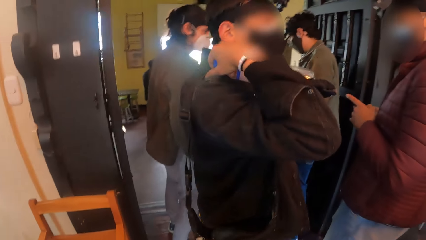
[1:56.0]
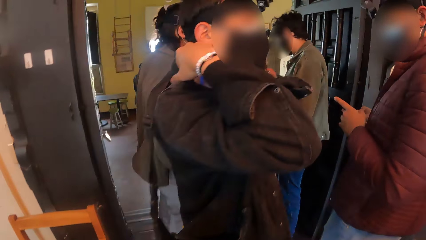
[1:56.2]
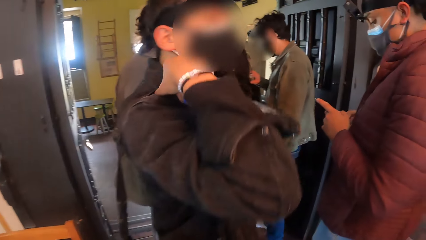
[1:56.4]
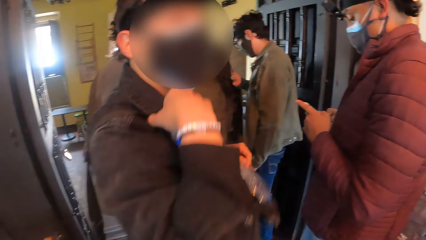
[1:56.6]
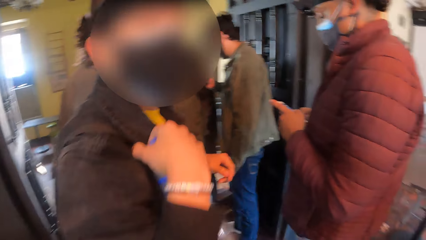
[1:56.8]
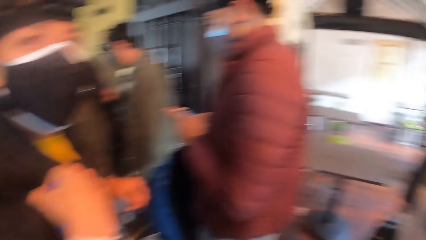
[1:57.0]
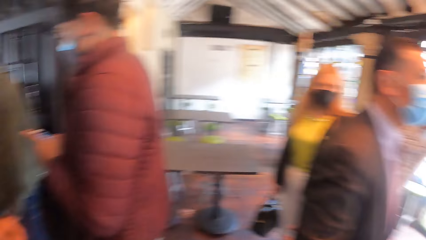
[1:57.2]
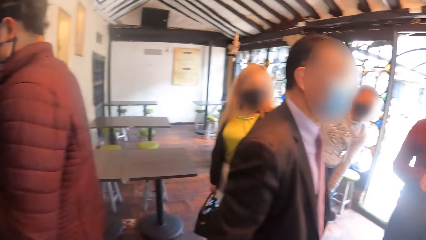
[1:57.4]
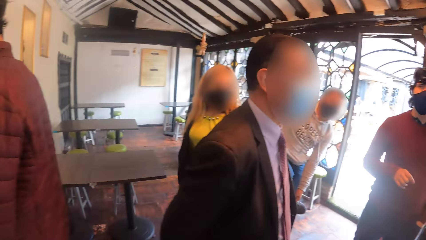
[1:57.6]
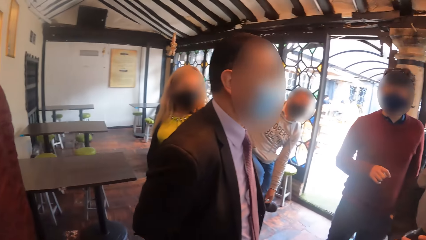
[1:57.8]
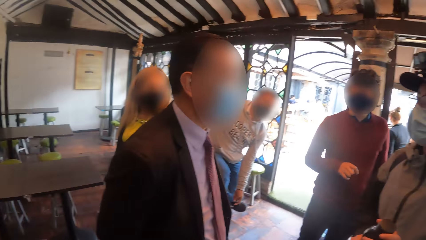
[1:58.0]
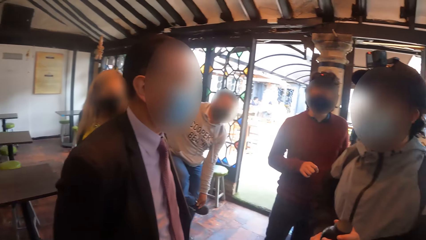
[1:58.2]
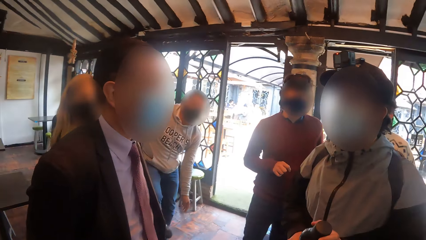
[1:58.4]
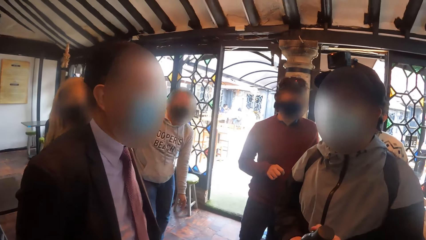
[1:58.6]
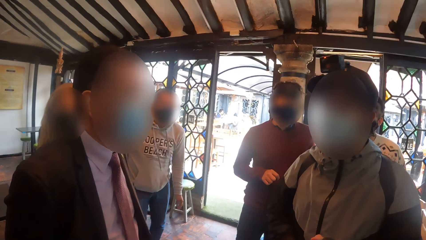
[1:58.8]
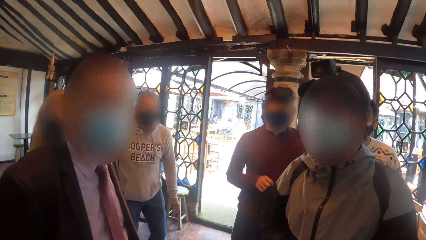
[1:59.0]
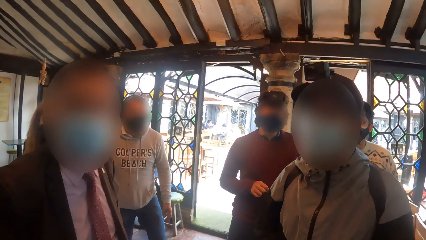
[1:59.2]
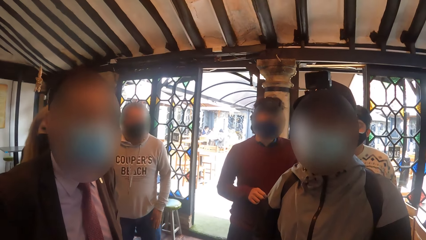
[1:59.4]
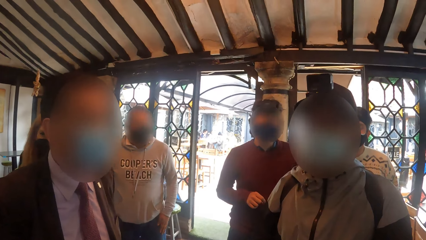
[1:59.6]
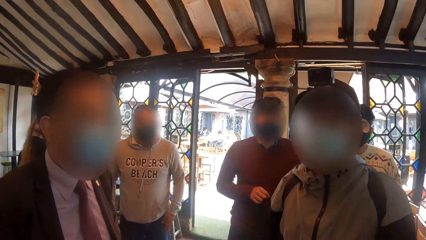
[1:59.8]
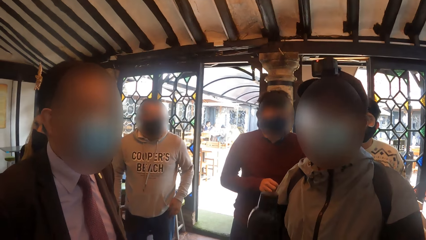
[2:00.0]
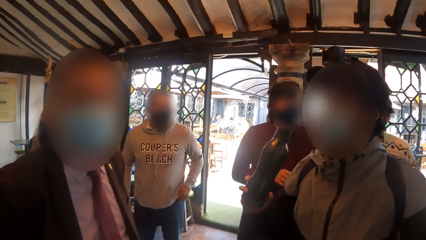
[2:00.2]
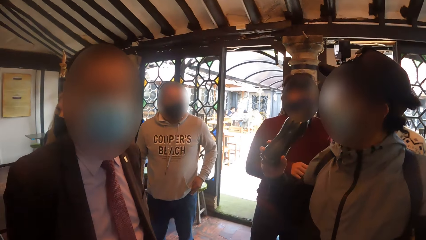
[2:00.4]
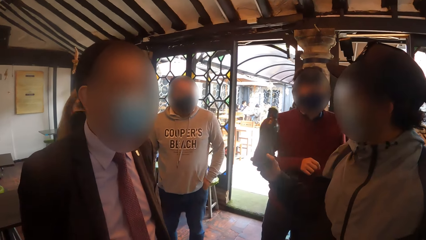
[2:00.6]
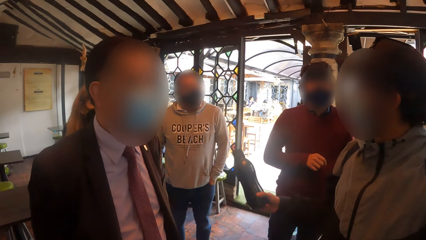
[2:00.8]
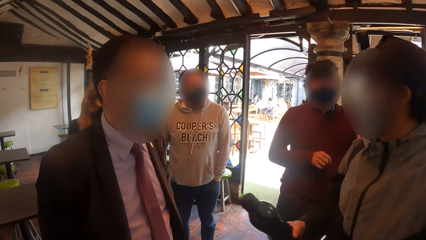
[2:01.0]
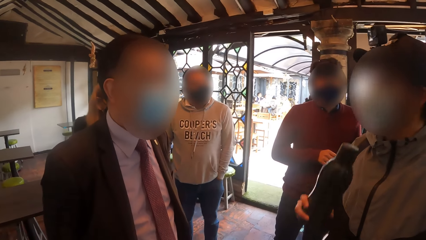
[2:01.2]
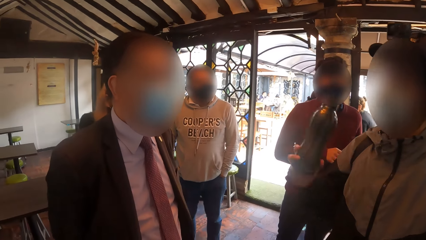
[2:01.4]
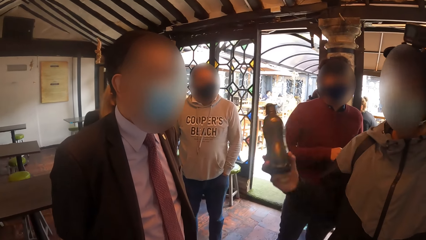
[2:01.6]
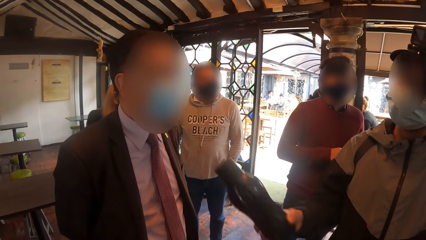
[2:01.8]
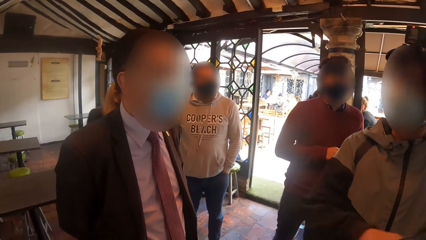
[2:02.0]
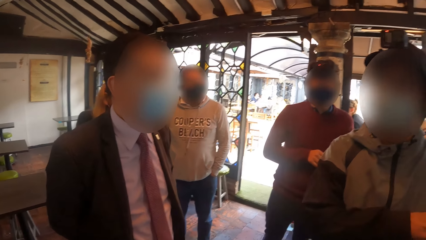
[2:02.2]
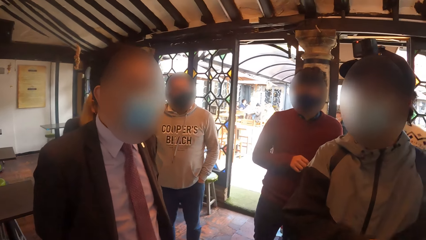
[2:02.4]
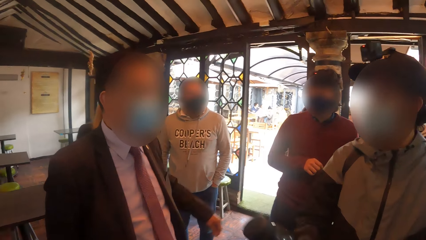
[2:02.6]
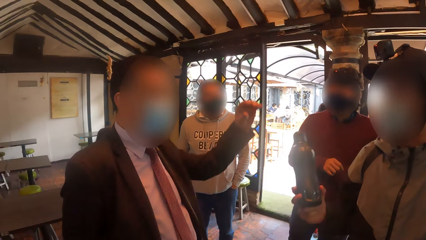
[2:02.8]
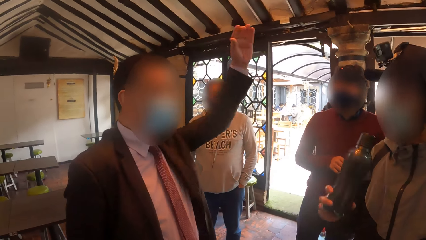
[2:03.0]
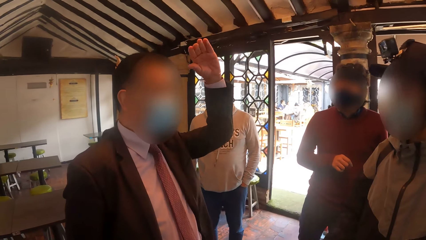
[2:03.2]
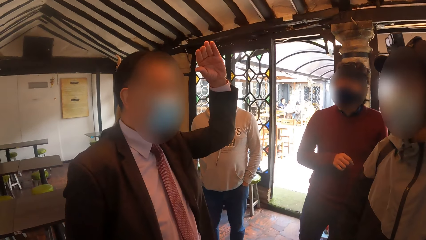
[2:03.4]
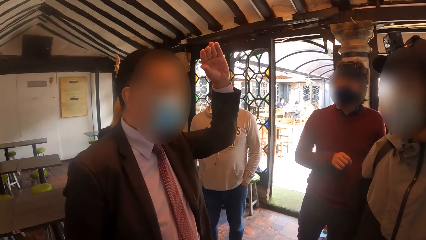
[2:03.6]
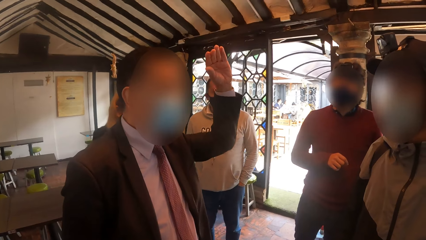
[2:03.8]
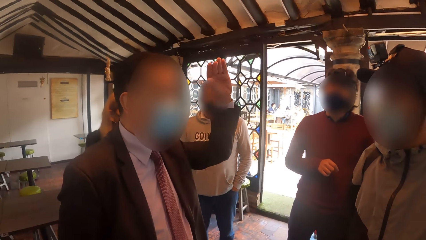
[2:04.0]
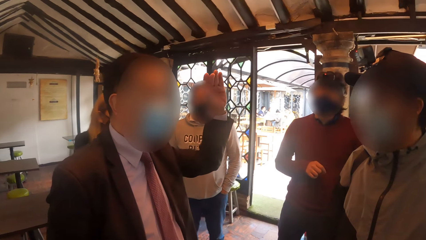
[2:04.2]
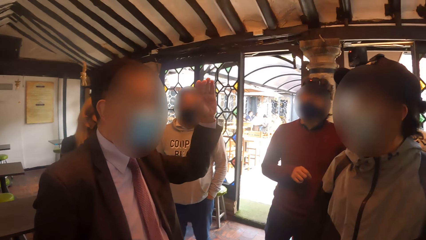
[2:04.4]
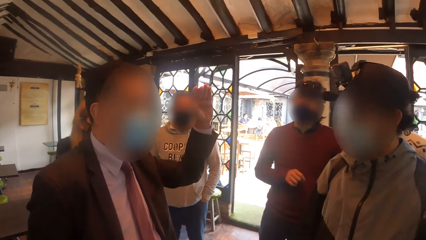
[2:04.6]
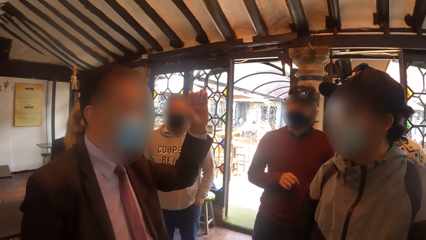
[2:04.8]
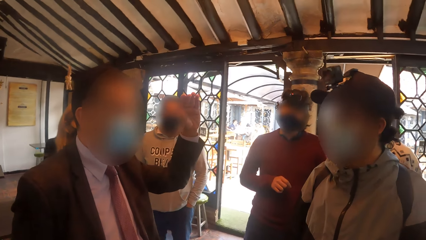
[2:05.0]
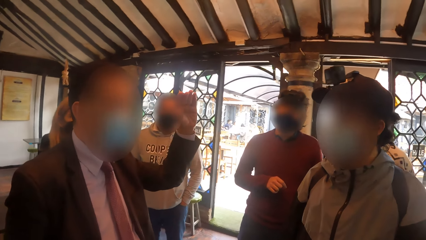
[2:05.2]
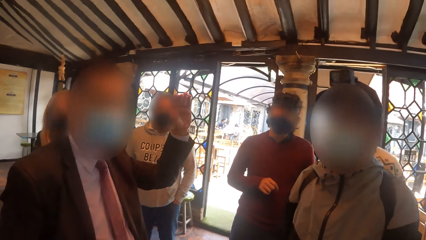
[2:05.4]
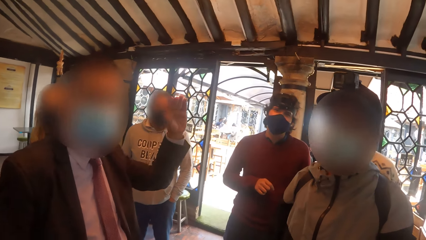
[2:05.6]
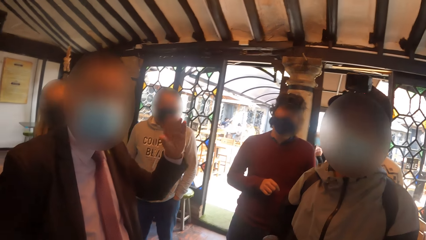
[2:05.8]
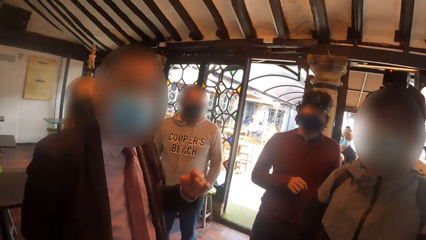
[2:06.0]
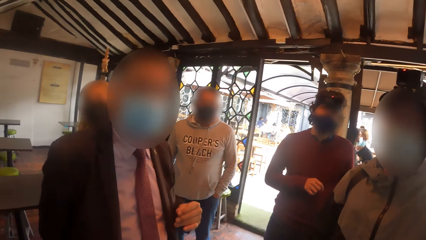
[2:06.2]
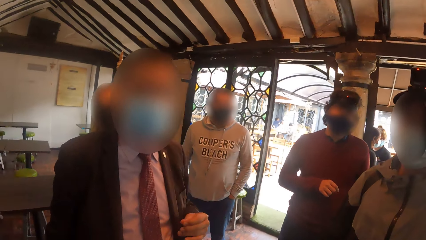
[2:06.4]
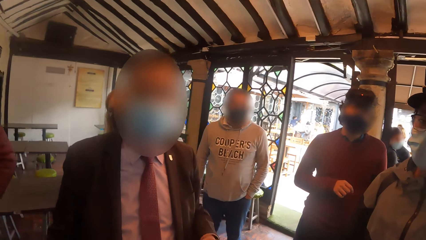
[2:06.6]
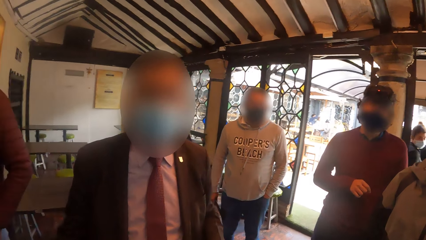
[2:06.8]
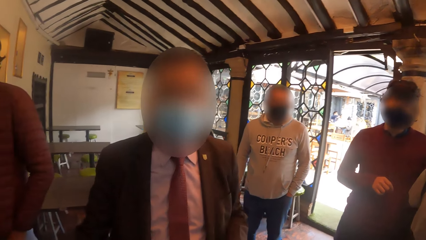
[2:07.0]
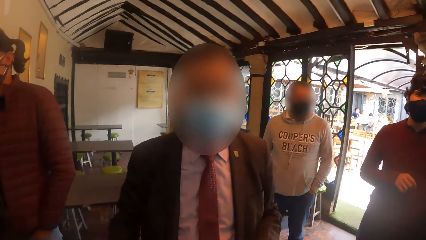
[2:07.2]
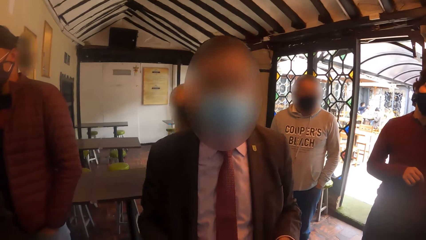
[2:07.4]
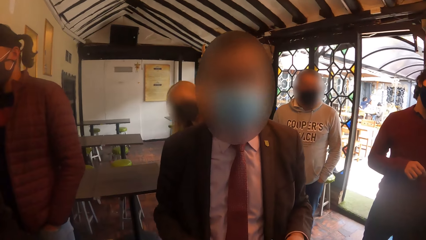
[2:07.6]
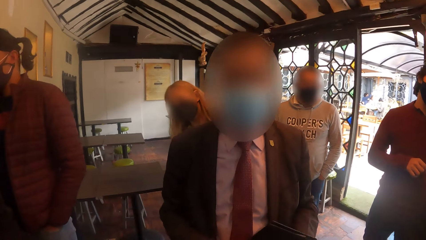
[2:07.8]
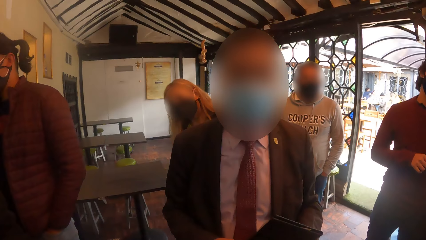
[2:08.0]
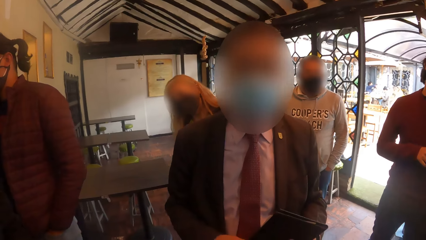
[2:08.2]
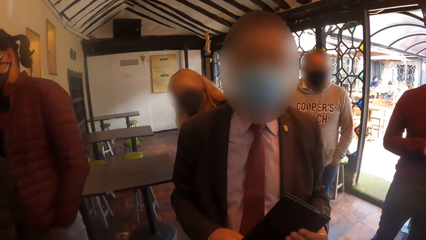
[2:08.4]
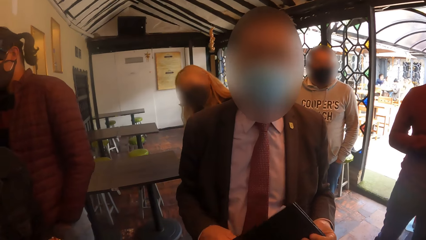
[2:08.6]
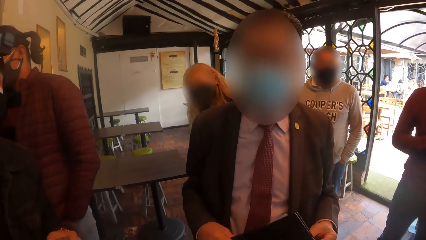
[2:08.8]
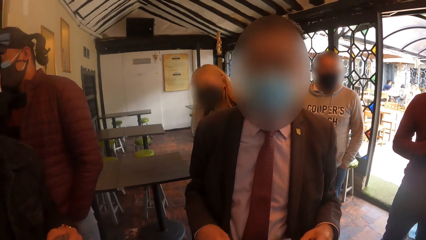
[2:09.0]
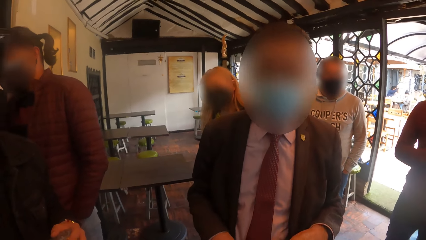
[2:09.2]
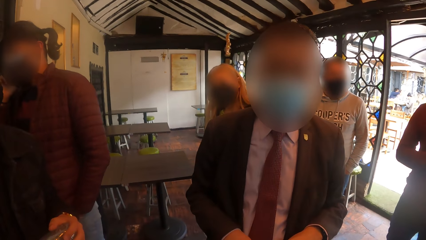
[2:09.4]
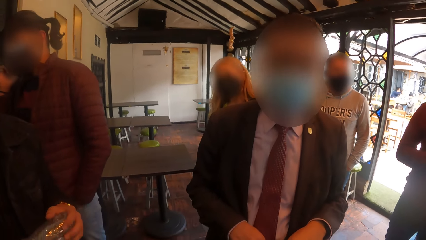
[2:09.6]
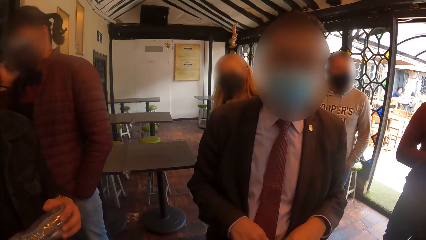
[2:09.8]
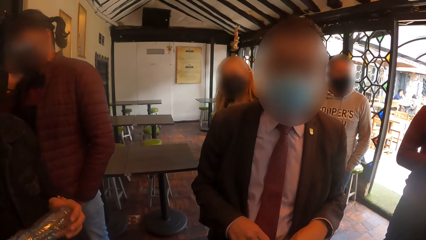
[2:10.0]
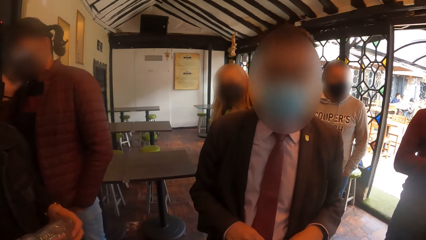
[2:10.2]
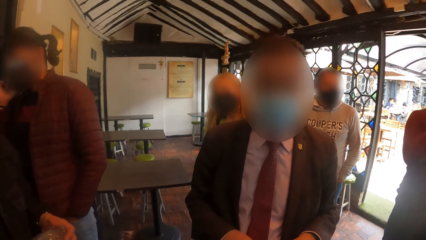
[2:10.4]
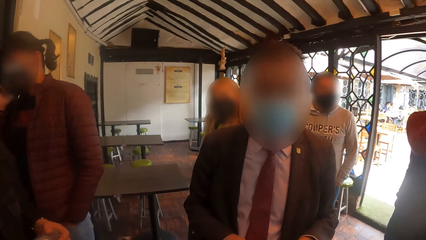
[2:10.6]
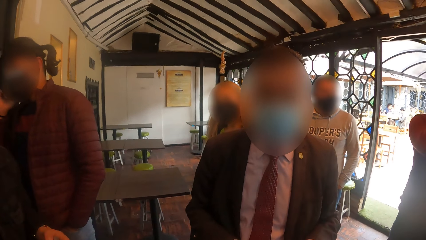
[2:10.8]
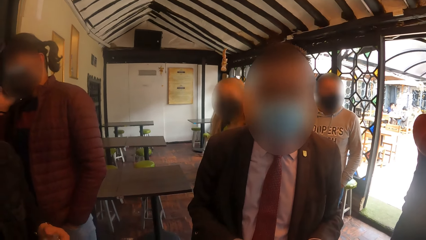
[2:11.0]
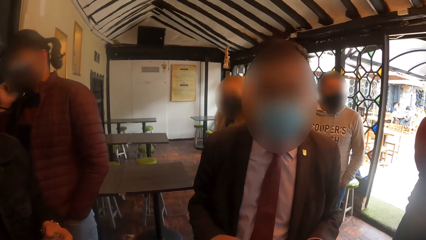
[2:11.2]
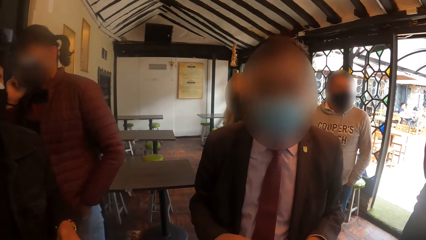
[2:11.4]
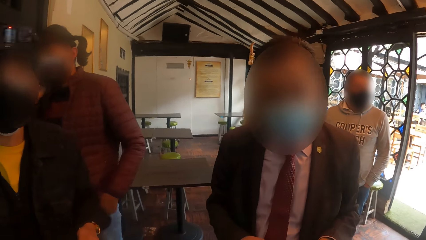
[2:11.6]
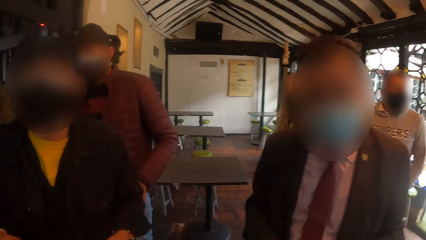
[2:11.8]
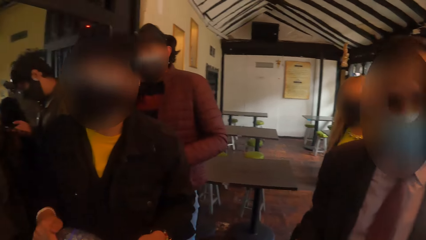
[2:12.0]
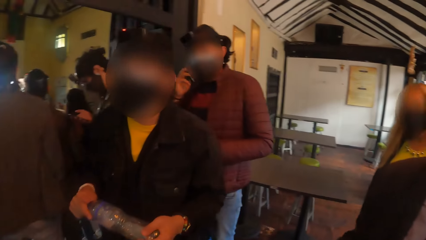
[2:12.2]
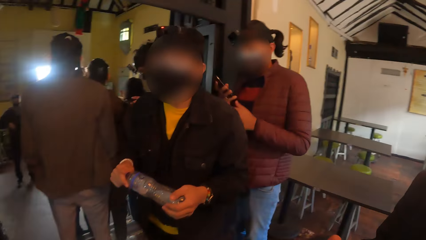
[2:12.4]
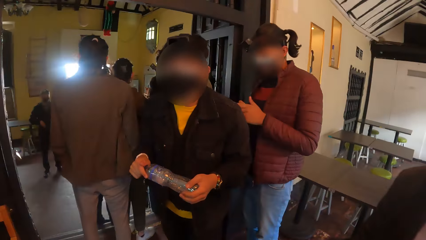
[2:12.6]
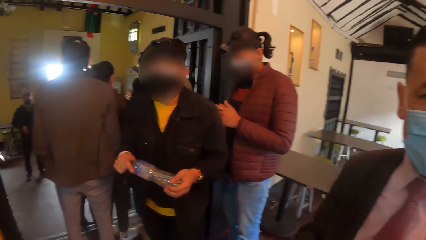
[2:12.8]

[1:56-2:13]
The camera wearer looks around in the restaurant. A man uses gestures. Another man uses gestures. The camera wearer interacts with the other man.
